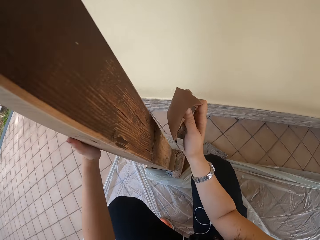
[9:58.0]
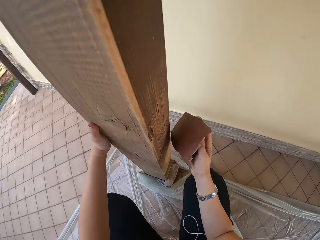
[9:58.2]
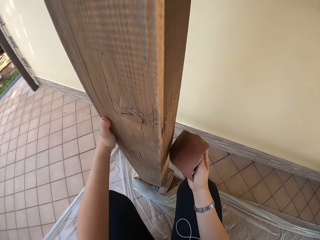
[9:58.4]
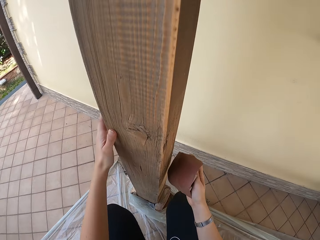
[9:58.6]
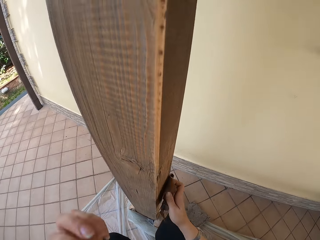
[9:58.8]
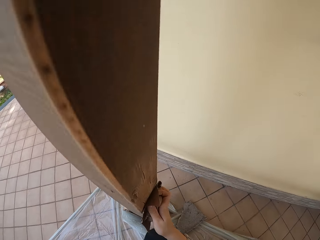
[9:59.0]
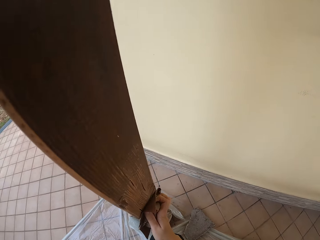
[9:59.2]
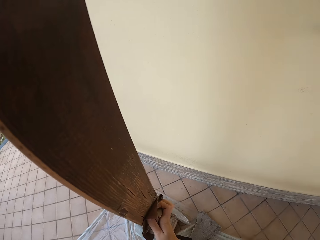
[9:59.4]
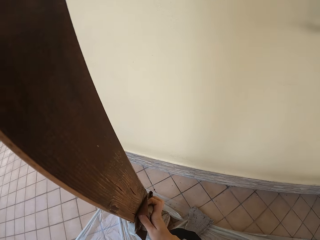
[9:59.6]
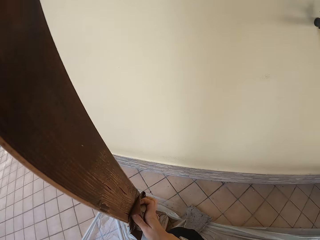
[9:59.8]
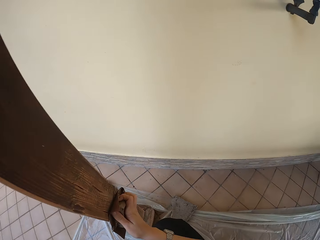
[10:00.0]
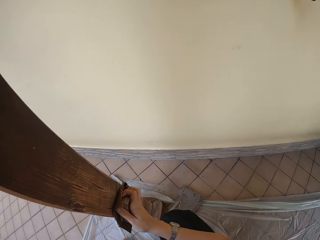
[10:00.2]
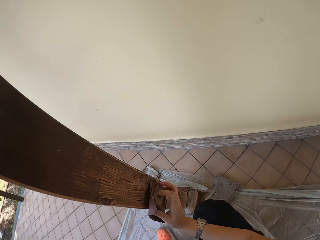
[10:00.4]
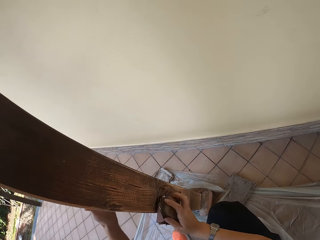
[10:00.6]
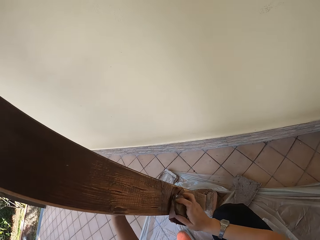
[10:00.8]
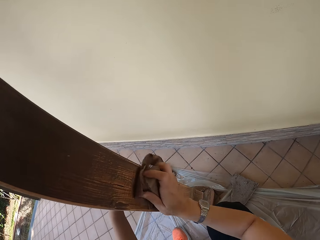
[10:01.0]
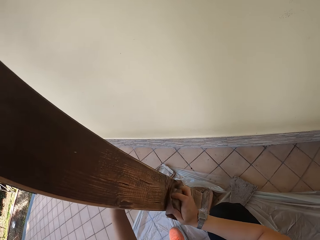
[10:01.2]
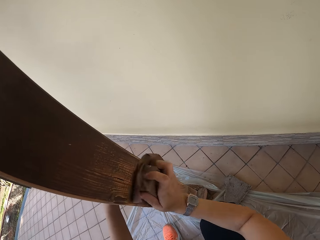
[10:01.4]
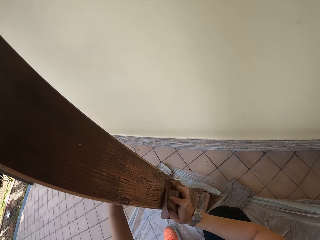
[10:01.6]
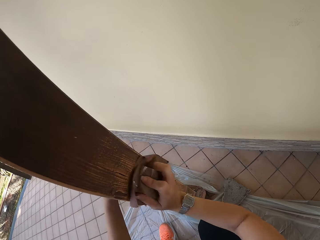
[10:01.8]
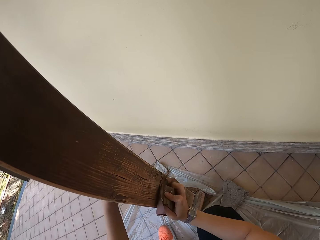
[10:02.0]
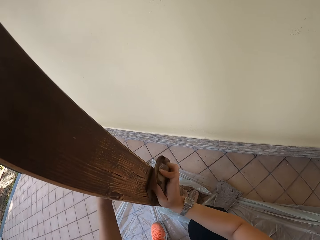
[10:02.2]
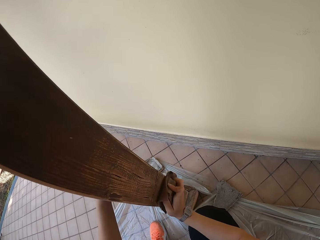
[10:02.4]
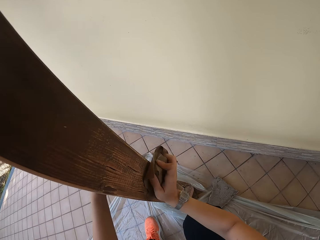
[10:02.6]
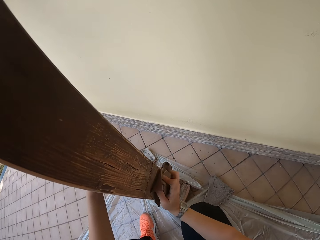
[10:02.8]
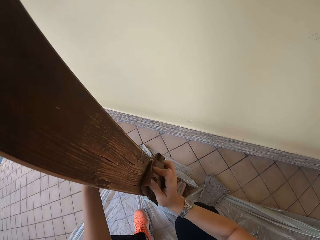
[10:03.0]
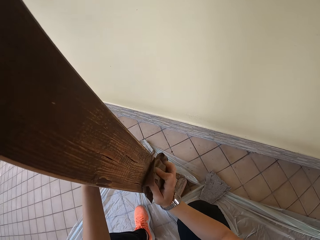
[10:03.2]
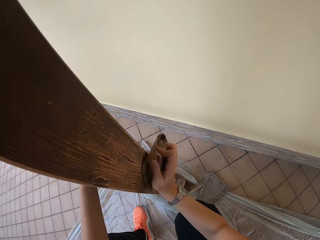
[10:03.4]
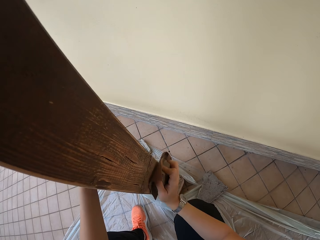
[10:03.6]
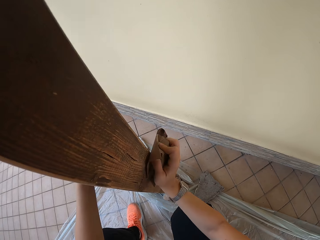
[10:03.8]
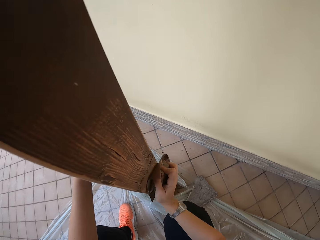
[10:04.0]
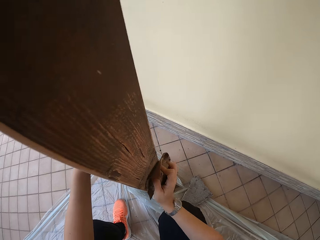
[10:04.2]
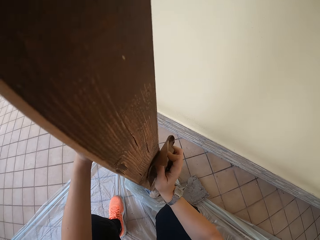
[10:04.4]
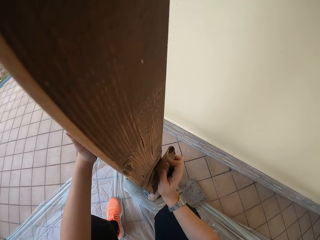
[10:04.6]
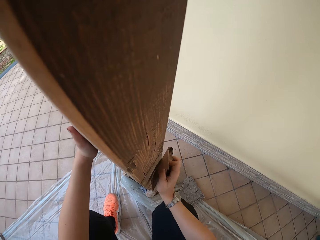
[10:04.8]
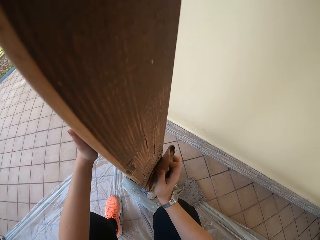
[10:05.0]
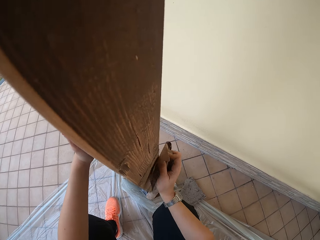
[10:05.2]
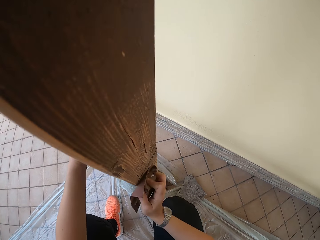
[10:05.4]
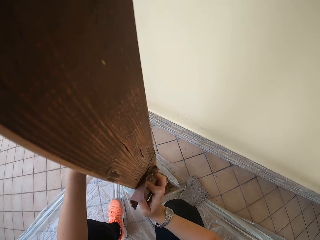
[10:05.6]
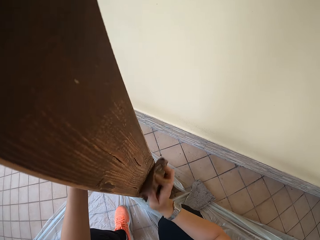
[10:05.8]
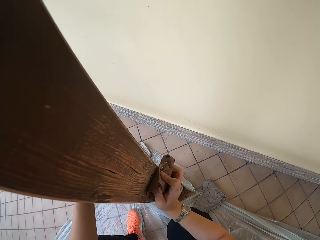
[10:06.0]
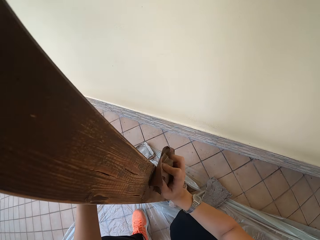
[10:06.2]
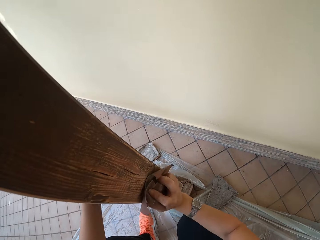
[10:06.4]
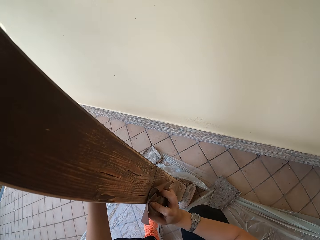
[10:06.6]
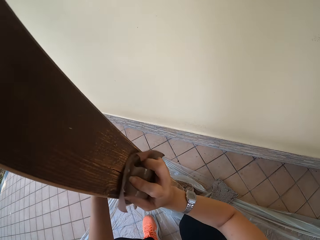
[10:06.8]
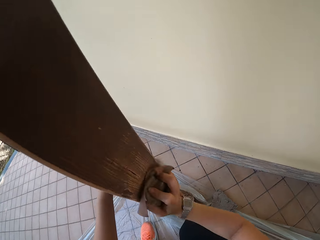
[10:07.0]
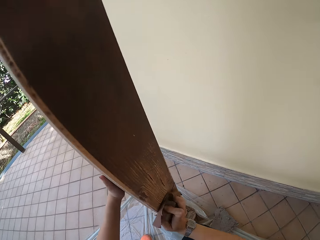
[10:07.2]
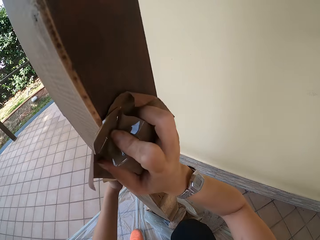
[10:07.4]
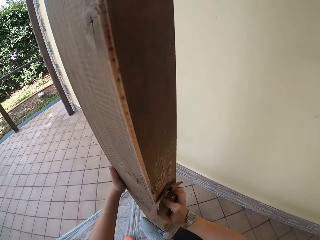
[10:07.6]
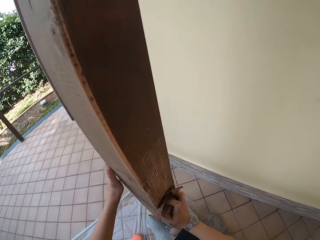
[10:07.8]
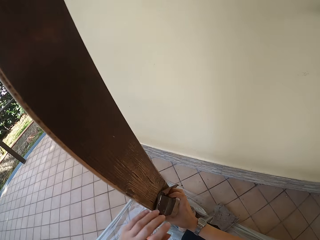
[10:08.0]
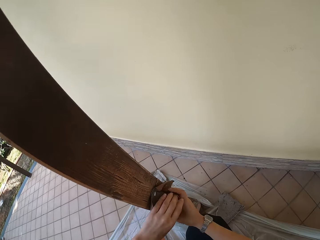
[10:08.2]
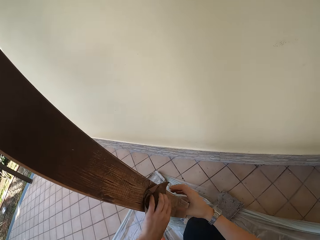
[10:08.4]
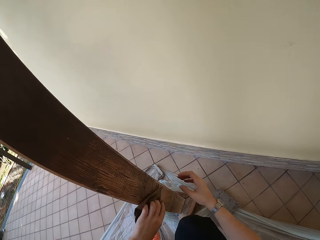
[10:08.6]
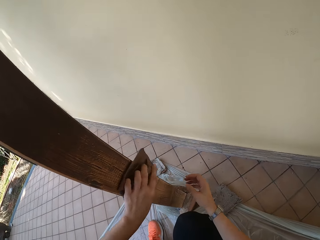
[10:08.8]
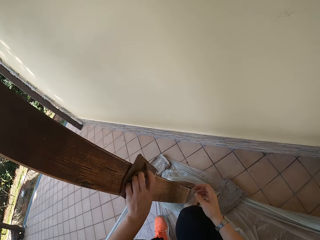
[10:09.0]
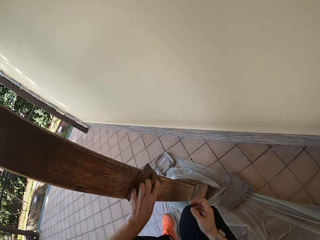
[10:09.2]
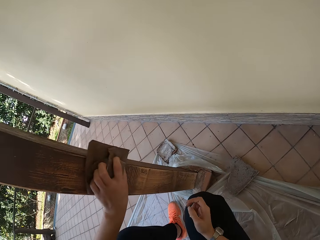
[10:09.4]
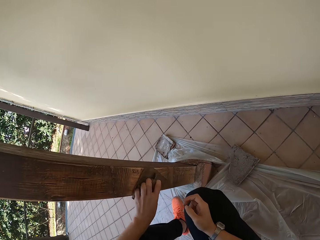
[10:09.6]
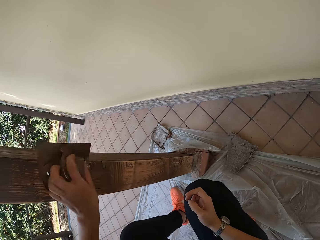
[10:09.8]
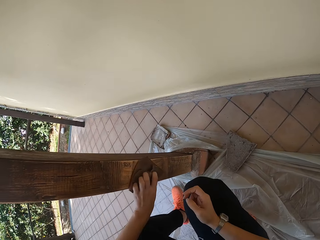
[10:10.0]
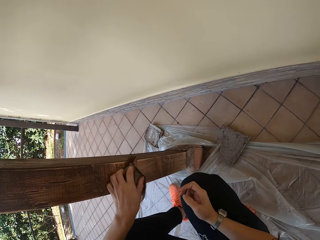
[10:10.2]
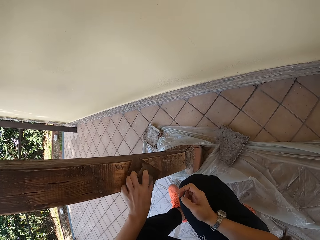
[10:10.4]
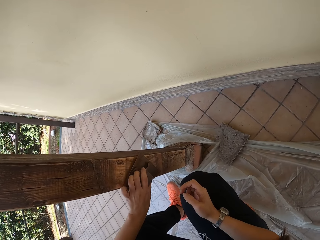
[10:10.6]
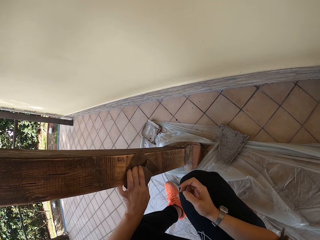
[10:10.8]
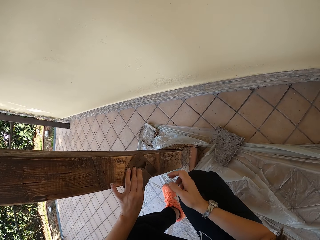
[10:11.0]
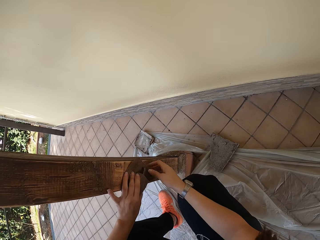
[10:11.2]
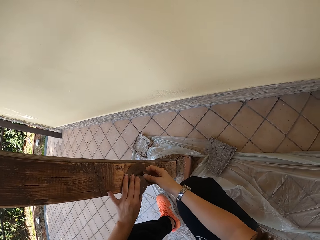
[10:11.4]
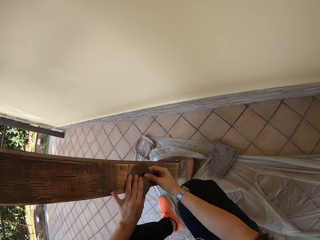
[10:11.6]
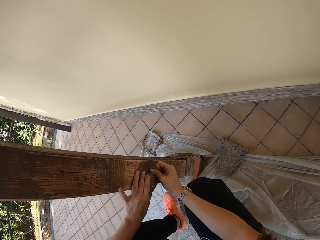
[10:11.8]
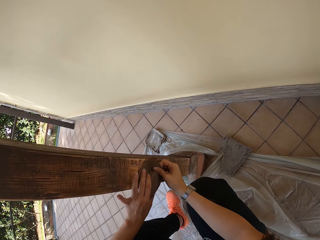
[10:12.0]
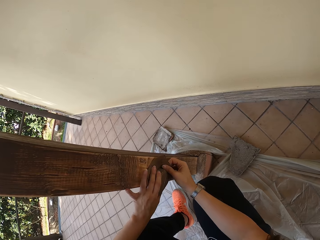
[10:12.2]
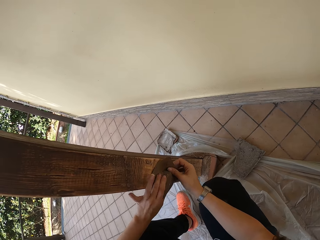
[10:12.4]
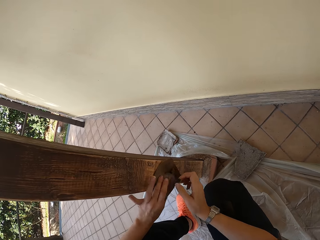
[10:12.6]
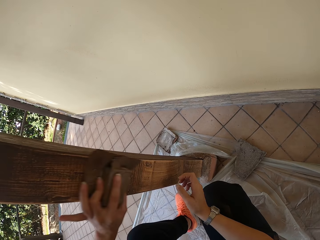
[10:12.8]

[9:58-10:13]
The camera wearer pauses. He scrubs the wood with sandpaper. He smoothens the wooden pole with sandpaper in his left hand.

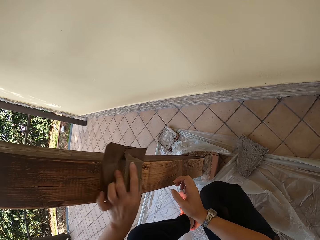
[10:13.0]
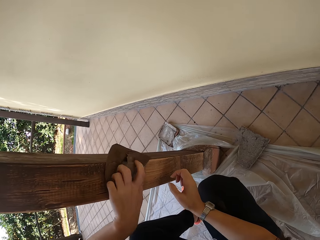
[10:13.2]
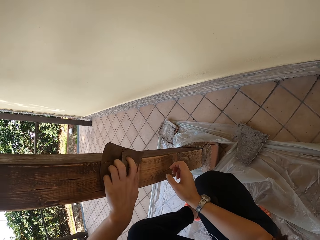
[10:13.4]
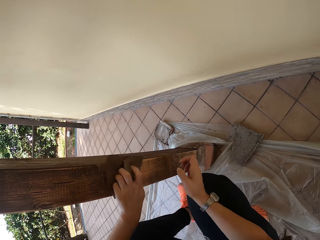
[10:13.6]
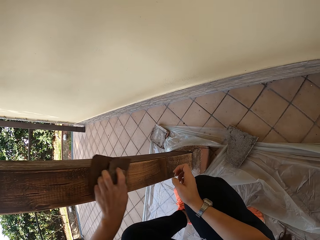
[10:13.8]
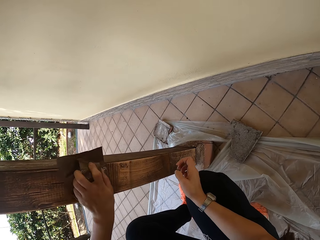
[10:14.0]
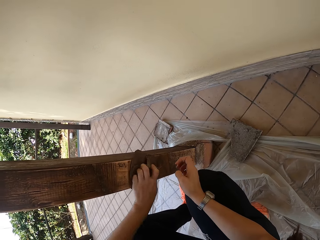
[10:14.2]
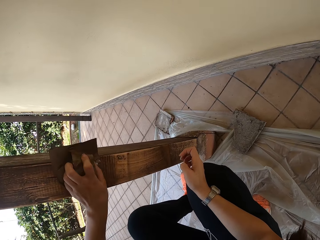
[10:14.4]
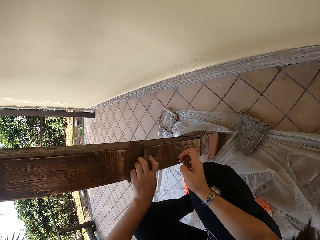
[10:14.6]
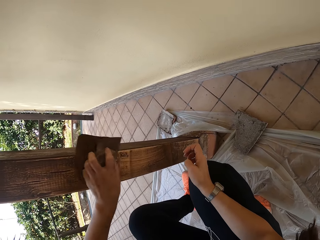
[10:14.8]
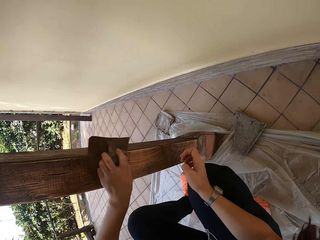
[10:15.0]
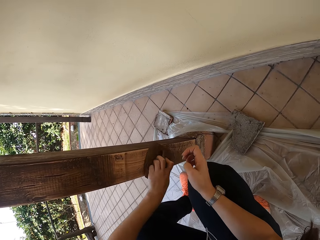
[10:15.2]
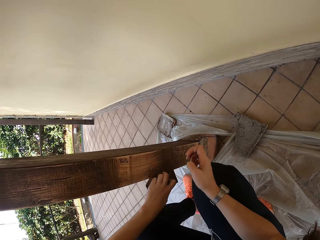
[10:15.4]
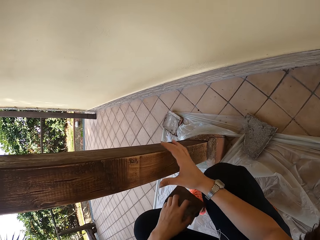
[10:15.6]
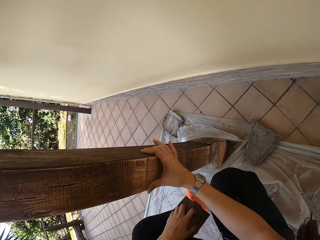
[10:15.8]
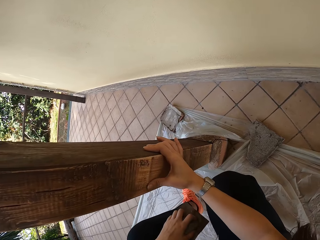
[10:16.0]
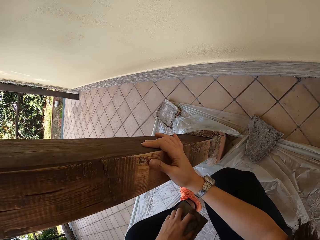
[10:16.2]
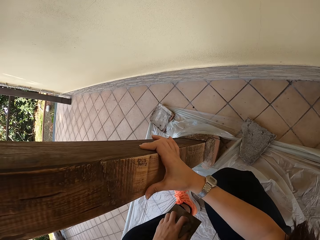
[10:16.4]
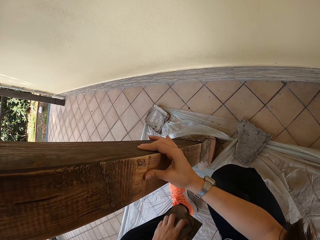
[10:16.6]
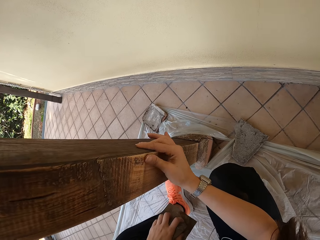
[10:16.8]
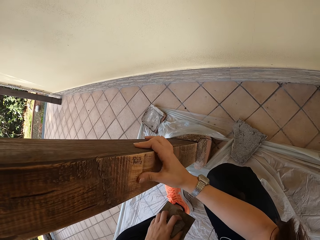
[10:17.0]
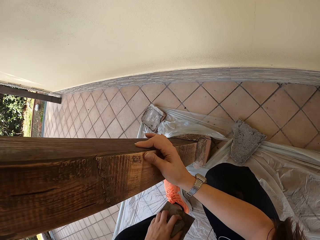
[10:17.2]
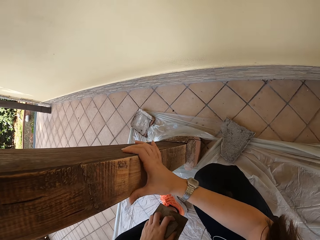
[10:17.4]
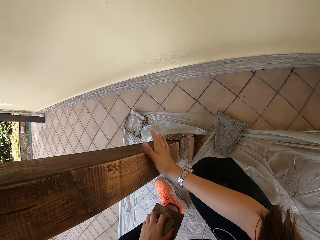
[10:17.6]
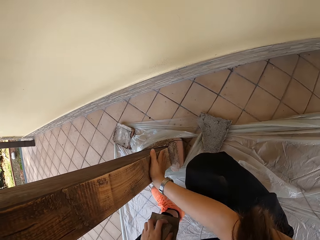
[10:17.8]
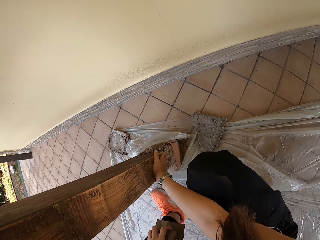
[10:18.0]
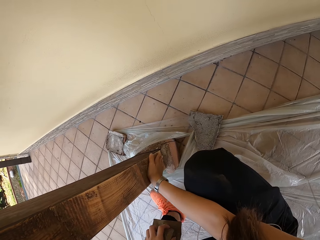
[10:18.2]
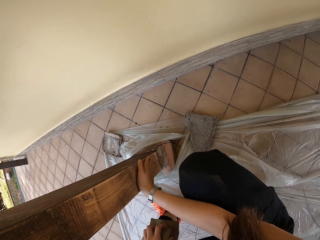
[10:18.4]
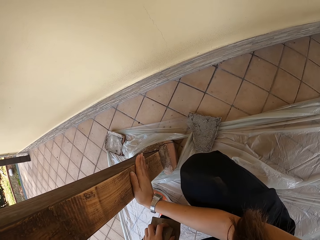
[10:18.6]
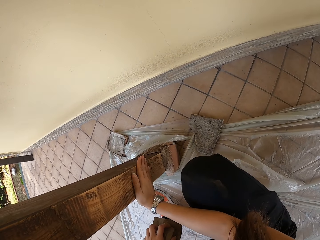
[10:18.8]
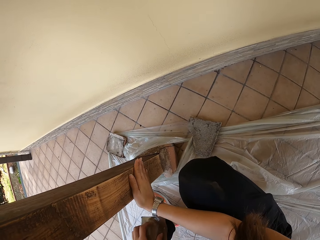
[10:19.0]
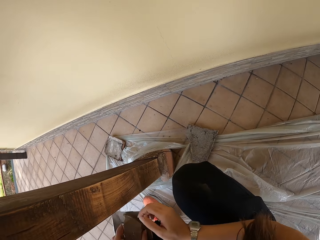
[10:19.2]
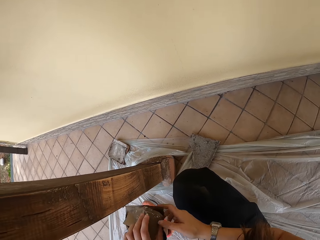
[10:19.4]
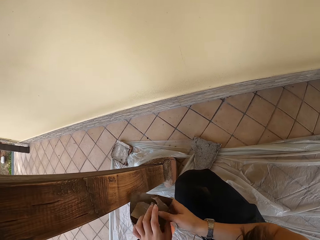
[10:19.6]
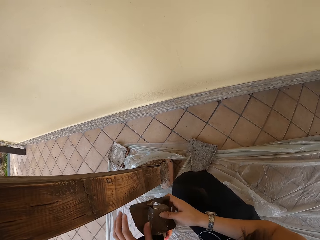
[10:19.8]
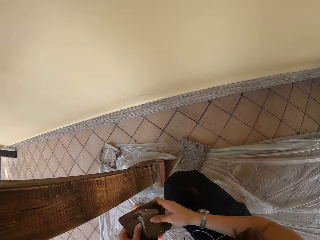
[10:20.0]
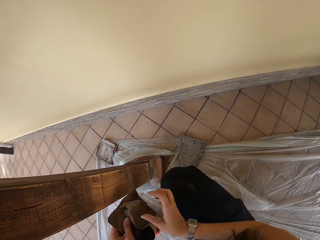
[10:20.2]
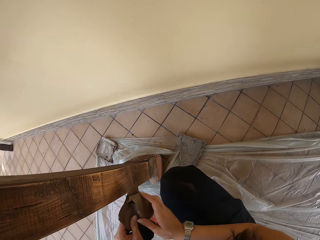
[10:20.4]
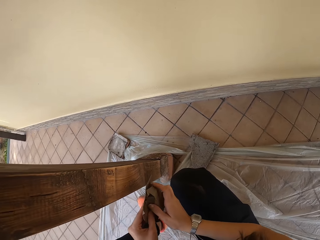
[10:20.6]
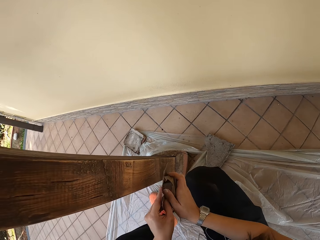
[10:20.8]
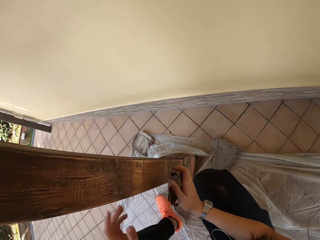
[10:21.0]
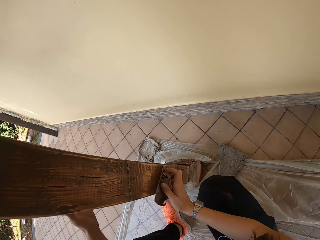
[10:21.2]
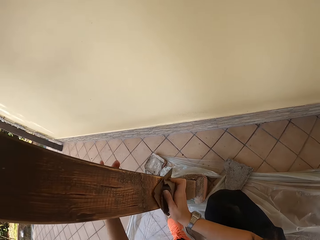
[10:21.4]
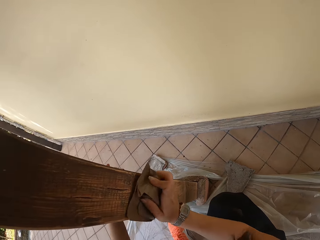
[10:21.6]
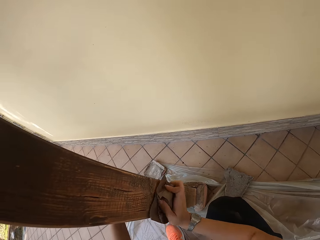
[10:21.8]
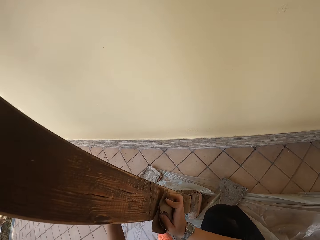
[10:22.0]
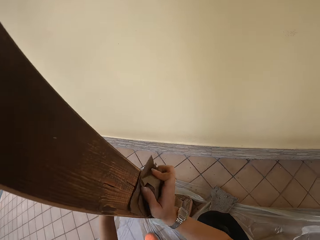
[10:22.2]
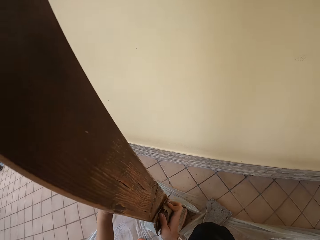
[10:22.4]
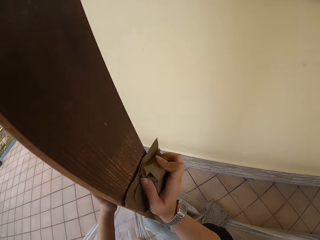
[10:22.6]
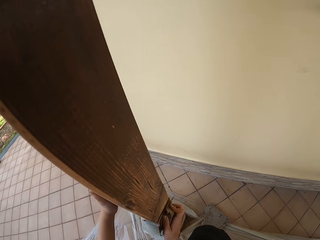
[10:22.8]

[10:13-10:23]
The camera wearer rubs the wooden pole with his right hand. He touches the wood. He smoothens the wooden pole with sandpaper in his right hand.
